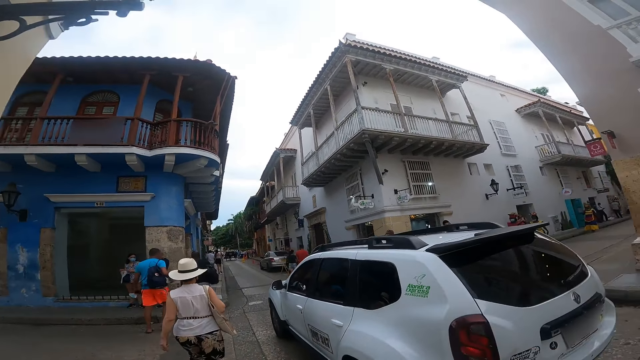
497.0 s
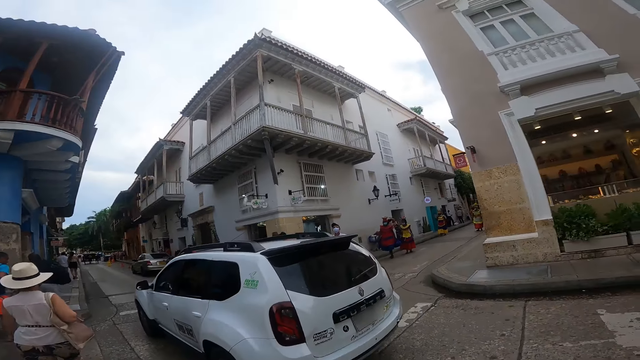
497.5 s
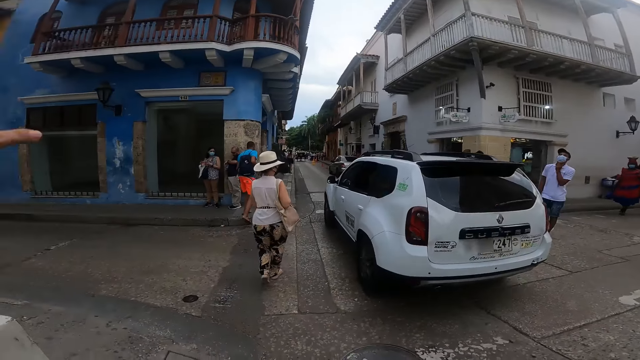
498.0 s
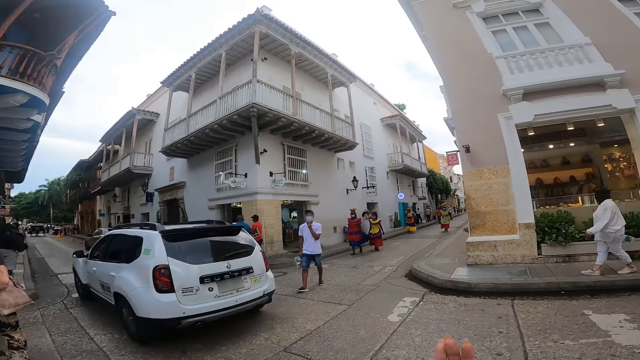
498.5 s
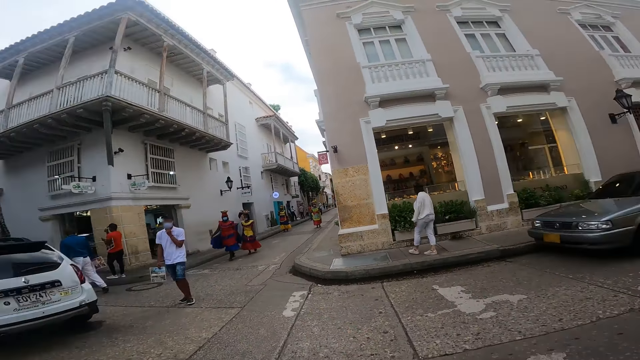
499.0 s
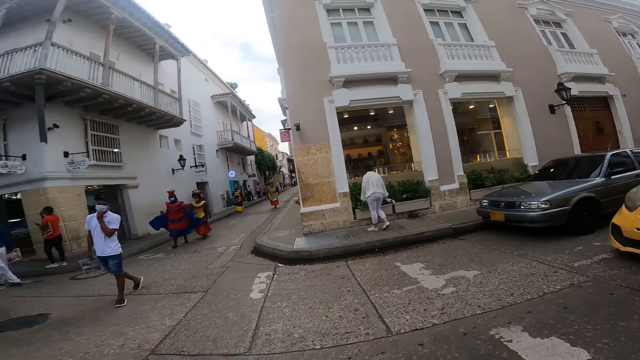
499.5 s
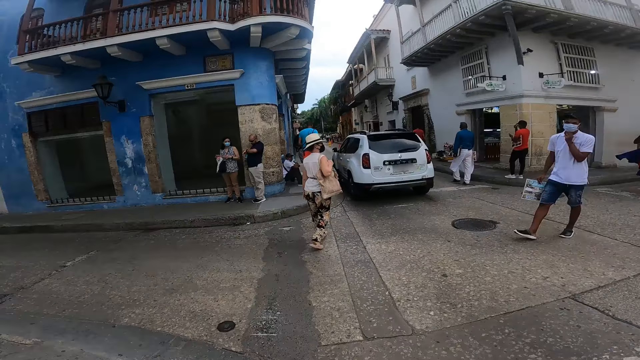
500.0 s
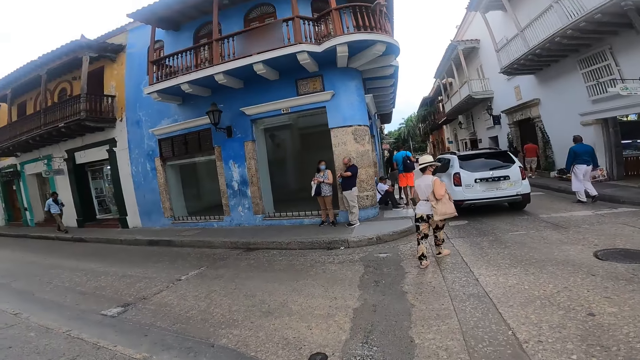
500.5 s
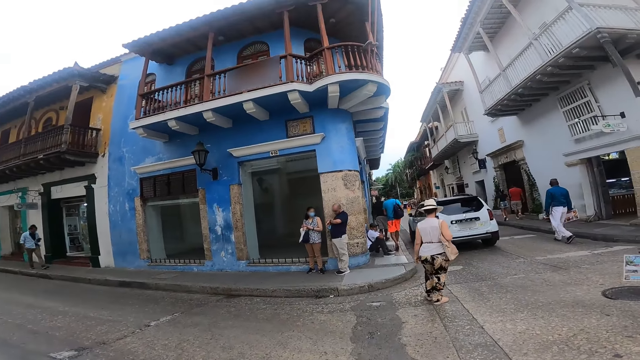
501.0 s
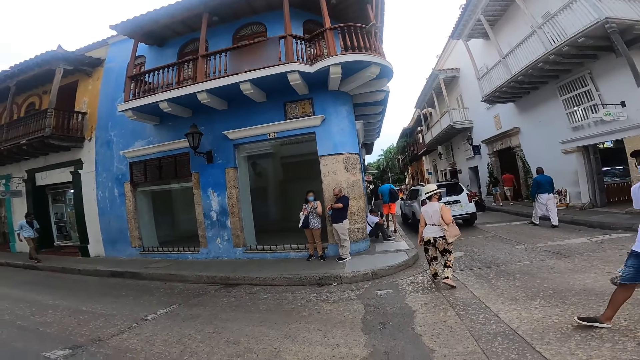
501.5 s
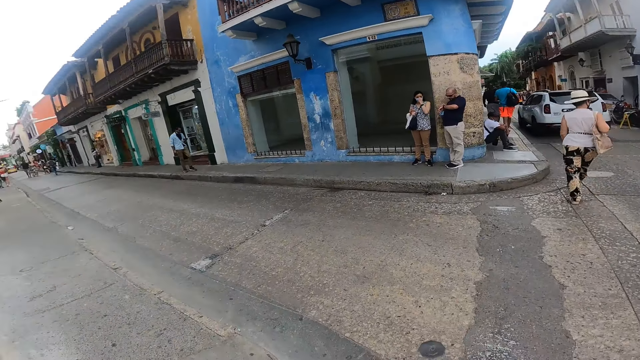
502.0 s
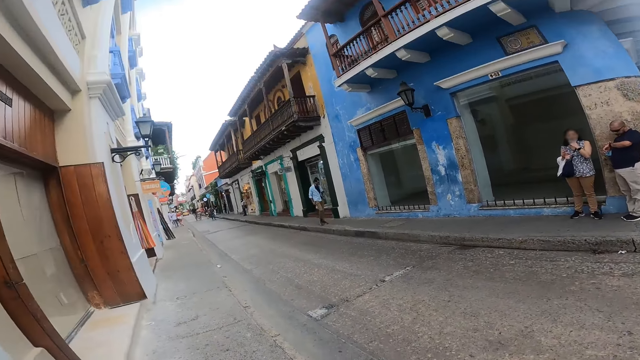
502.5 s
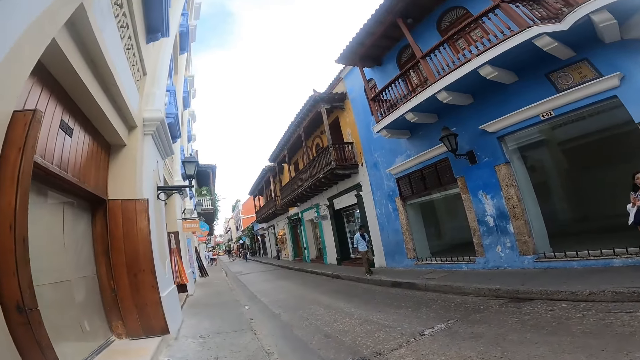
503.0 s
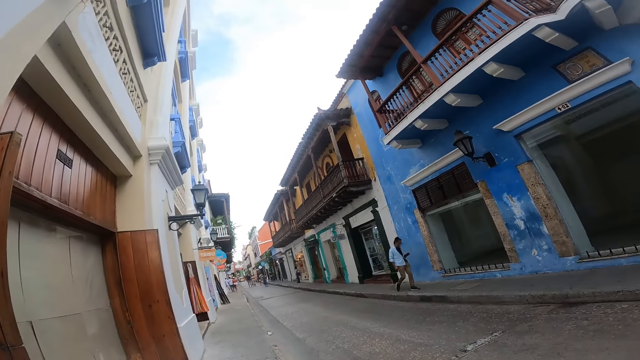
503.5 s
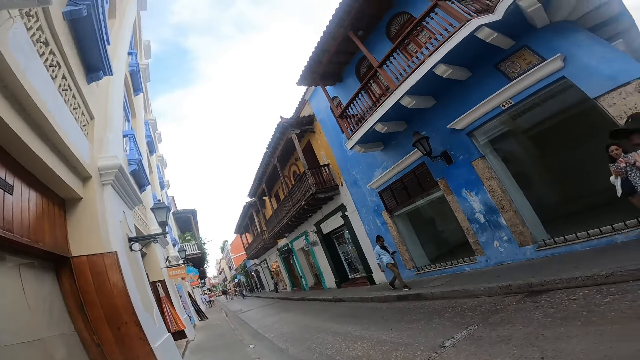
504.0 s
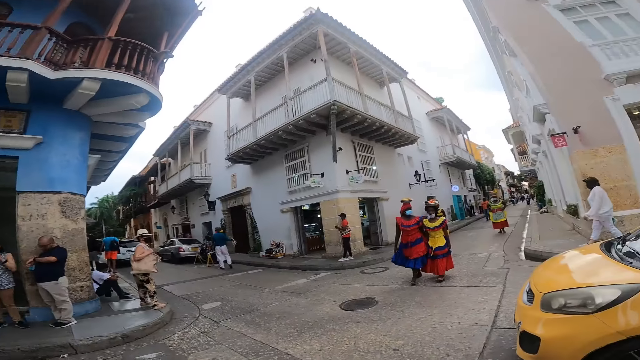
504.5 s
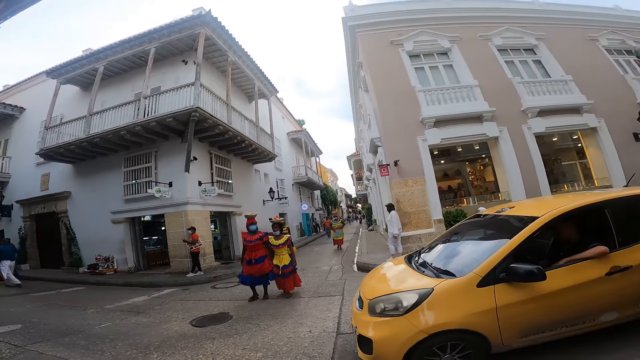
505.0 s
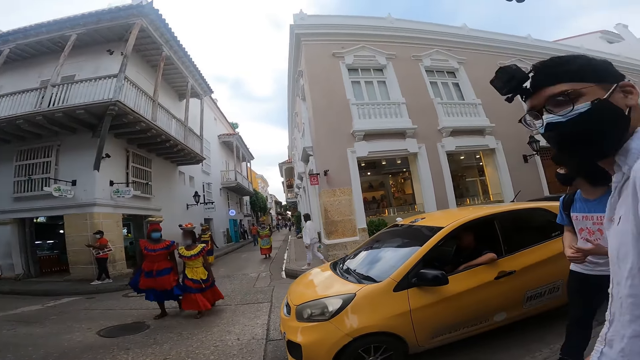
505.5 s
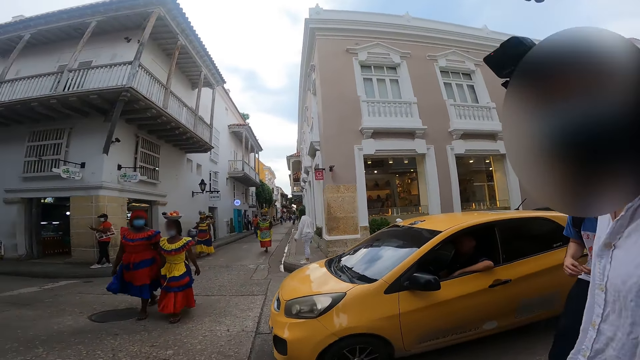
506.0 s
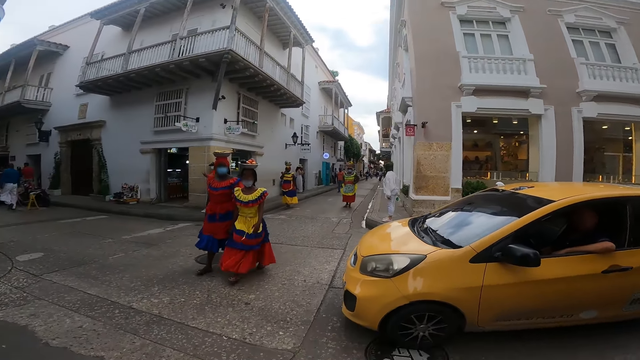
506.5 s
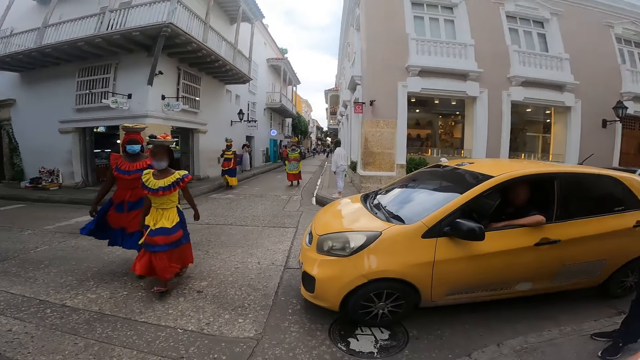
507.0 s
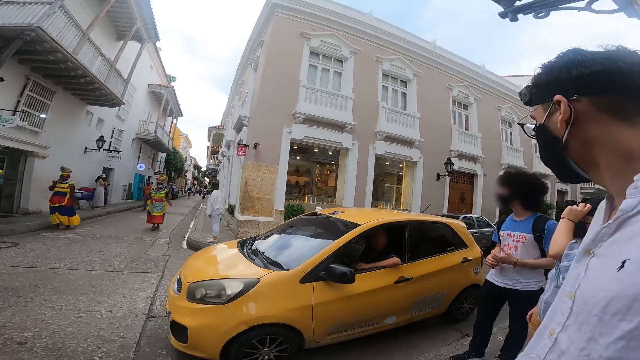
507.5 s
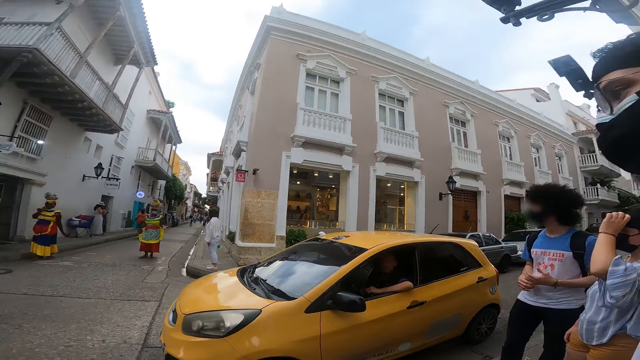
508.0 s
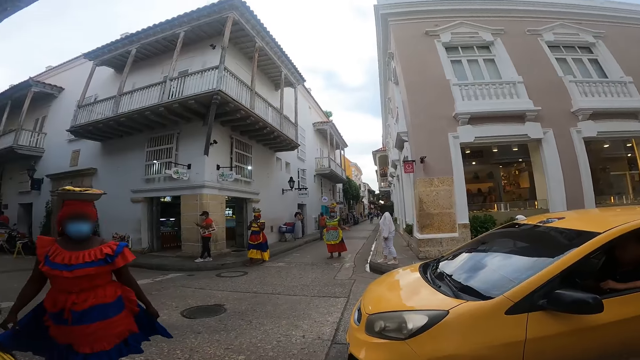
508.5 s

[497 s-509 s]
A woman crosses the road. Another woman walks on the walkway. The camera wearer gesticulates with her right hand. She looks around. A yellow car drives past the camera wearer. A person looks around.

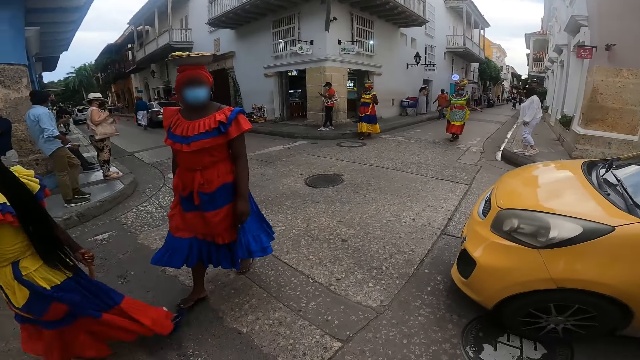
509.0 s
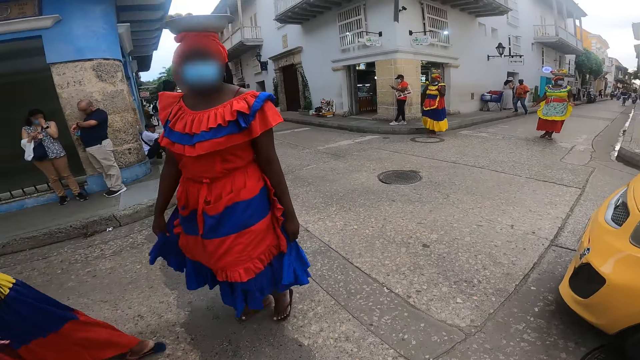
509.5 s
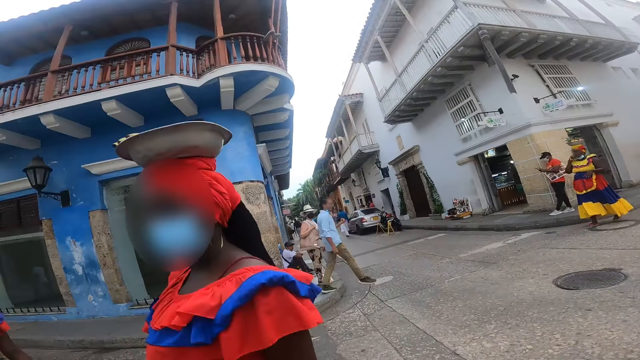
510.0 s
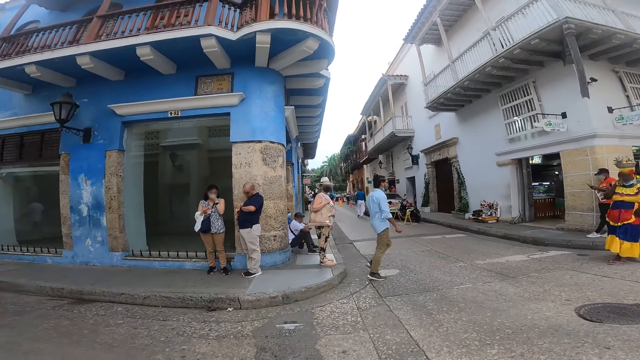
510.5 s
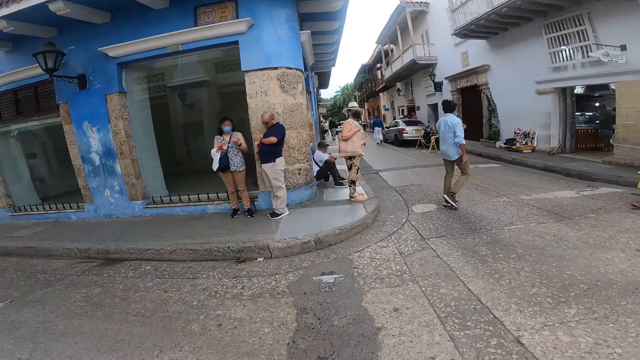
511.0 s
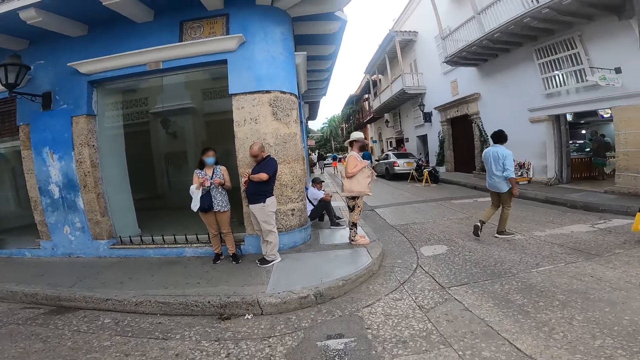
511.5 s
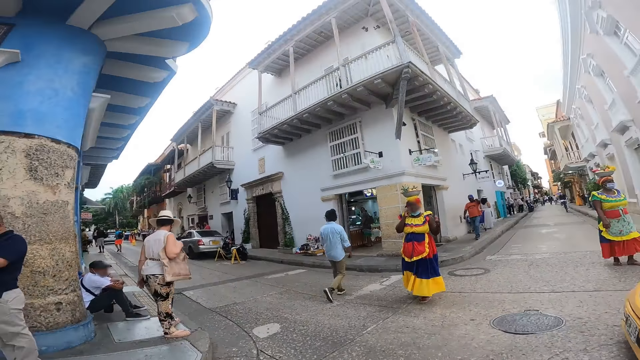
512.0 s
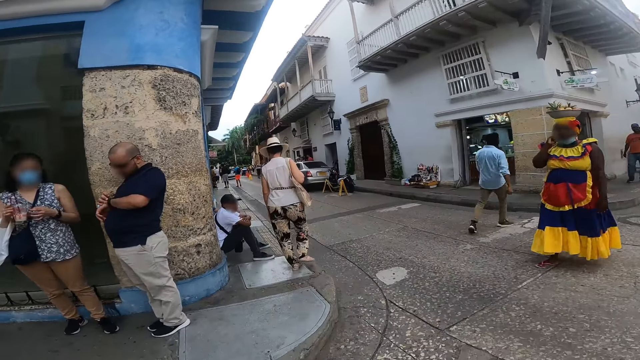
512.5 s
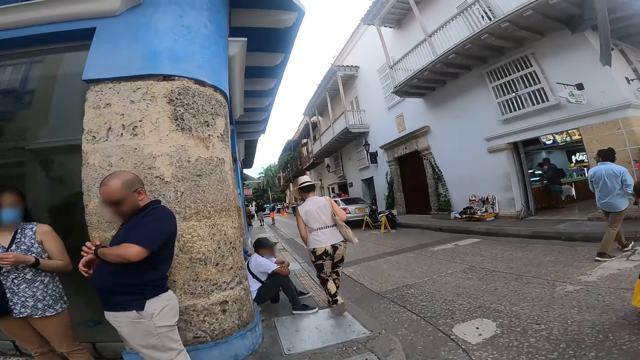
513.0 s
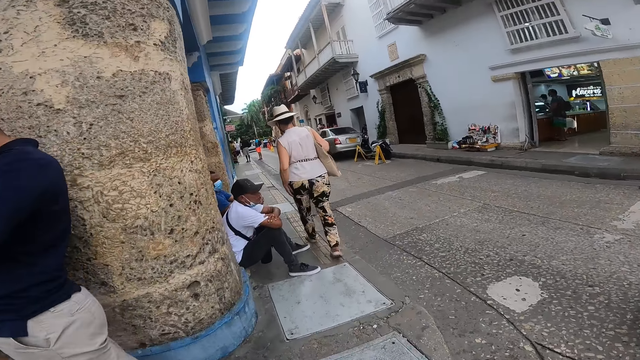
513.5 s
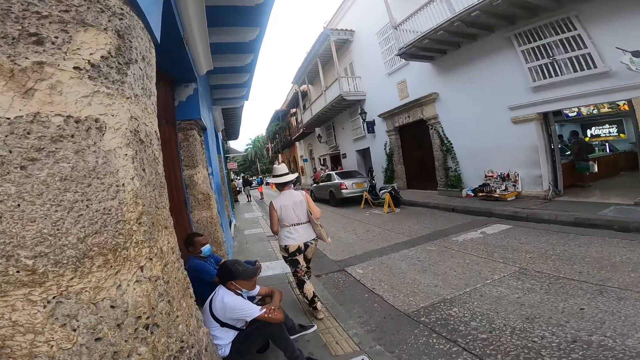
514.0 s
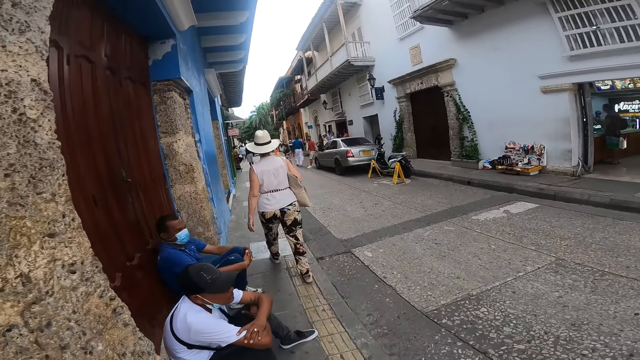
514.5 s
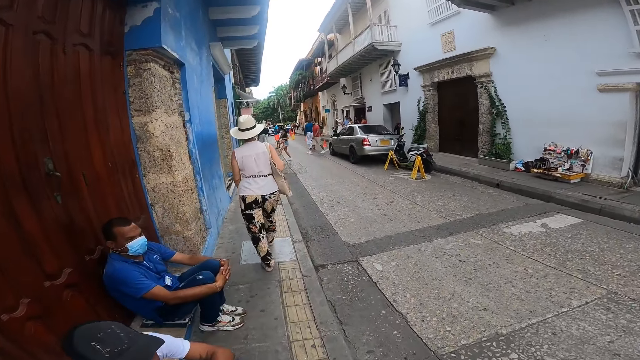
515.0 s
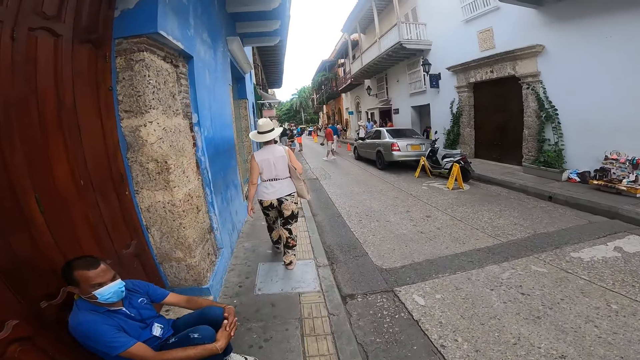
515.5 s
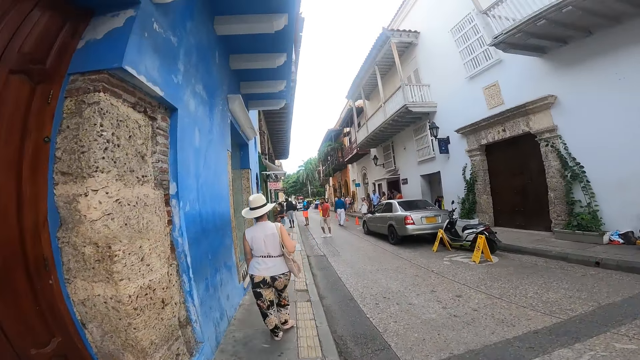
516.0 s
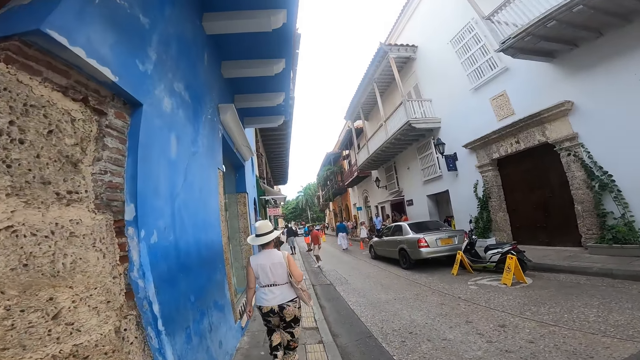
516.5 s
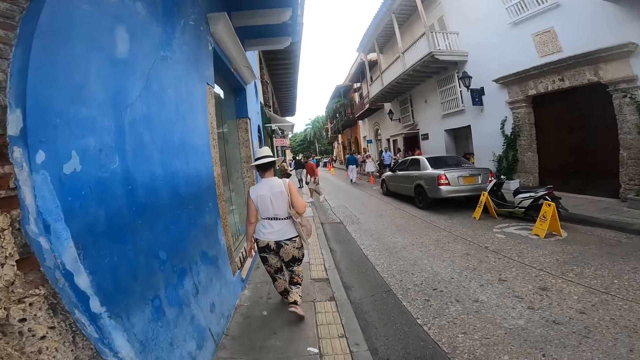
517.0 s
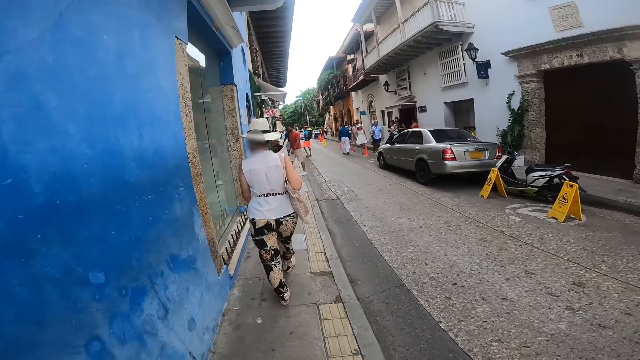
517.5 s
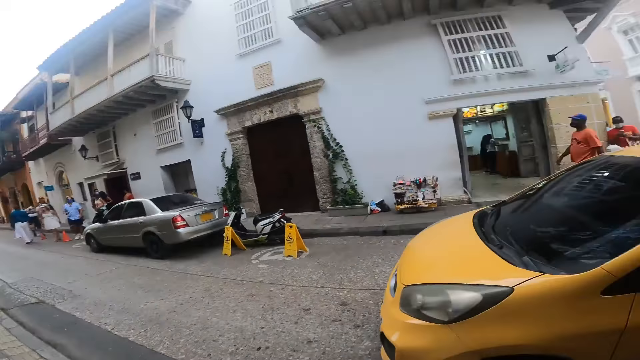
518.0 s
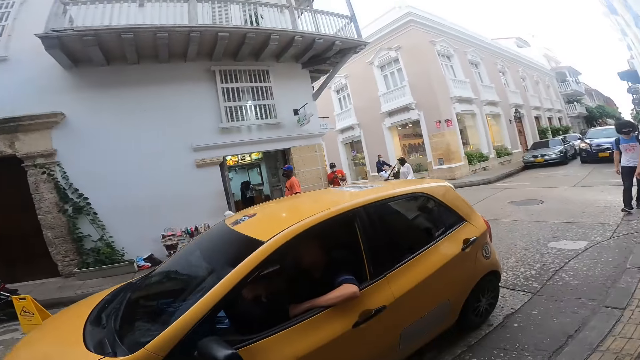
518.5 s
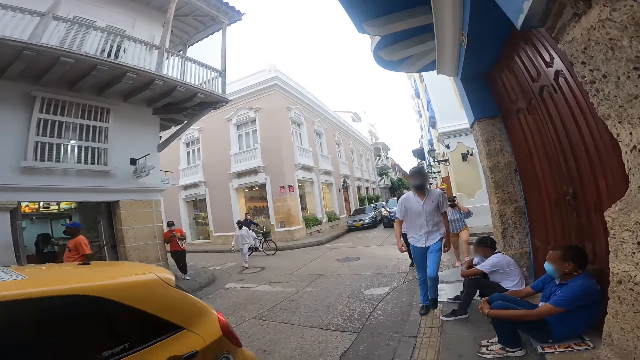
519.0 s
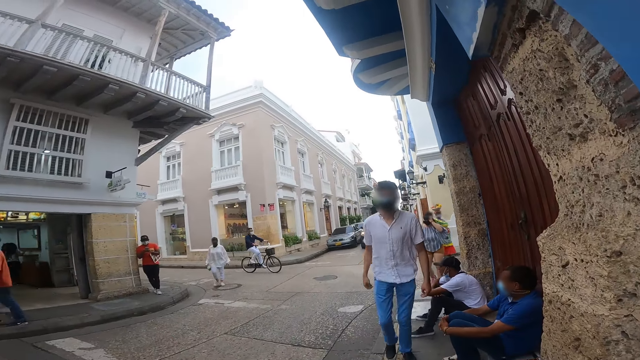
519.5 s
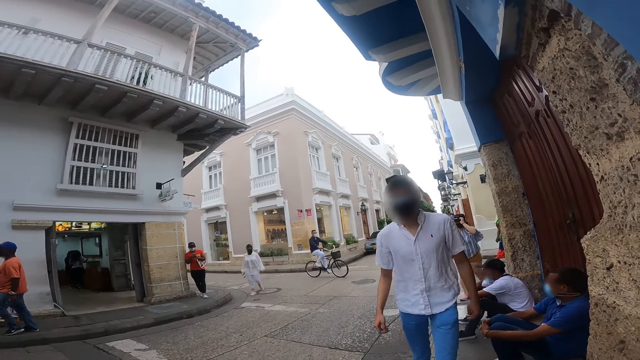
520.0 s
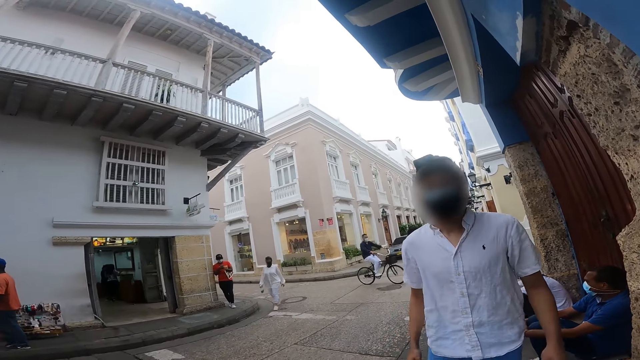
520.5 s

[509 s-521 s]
The camera wearer crosses the road. A woman walks on a walkway. The camera wearer walks on the walkway. They look around. Another woman walks on the walkway. A man walks on the walkway. A third woman crosses the road.
